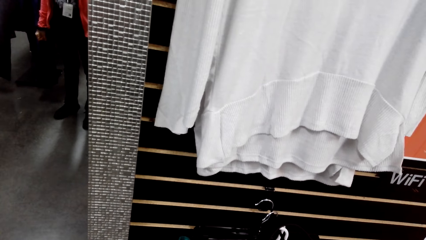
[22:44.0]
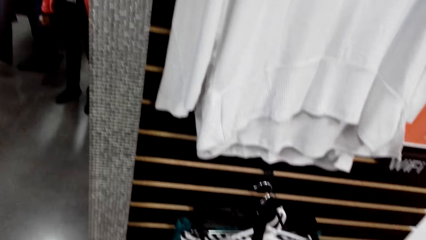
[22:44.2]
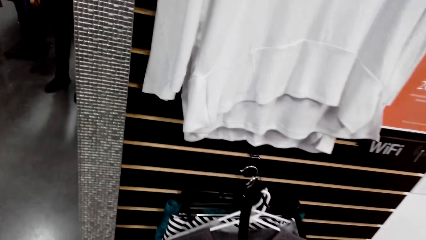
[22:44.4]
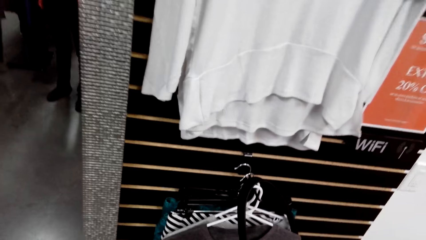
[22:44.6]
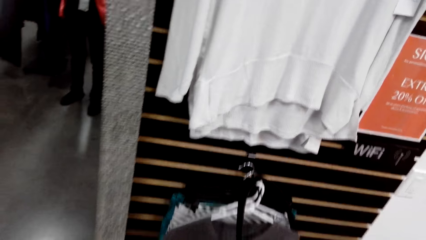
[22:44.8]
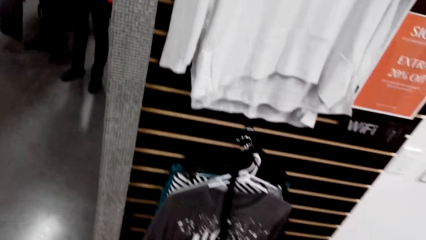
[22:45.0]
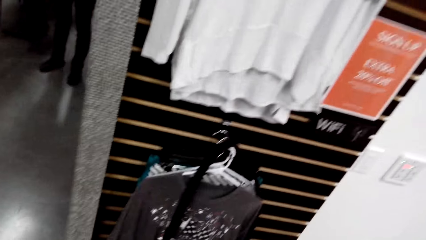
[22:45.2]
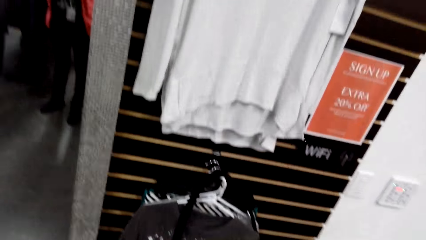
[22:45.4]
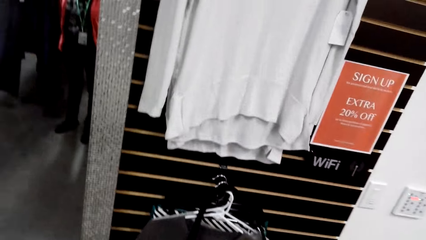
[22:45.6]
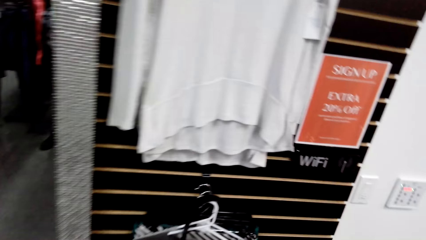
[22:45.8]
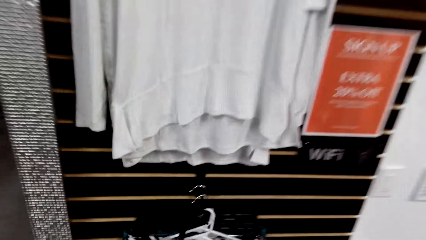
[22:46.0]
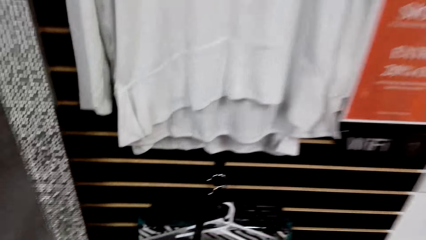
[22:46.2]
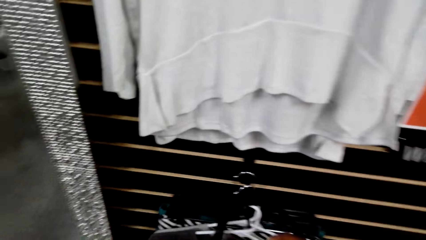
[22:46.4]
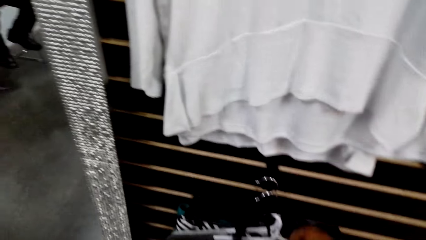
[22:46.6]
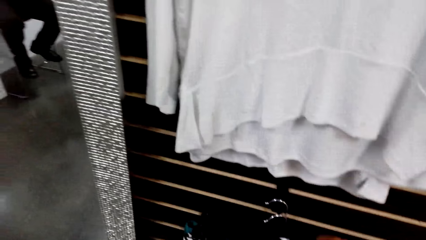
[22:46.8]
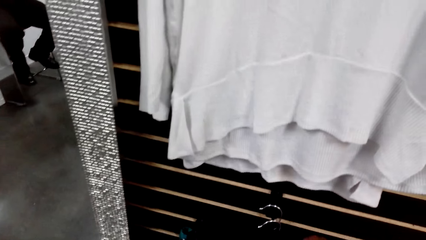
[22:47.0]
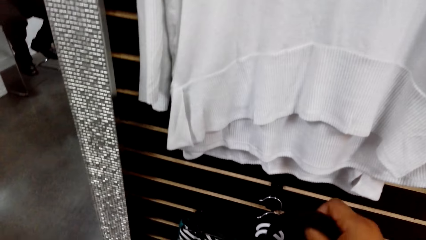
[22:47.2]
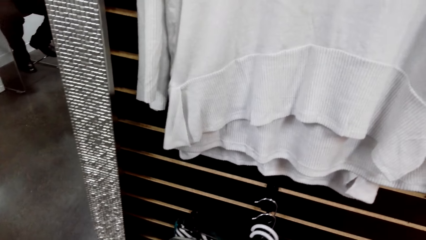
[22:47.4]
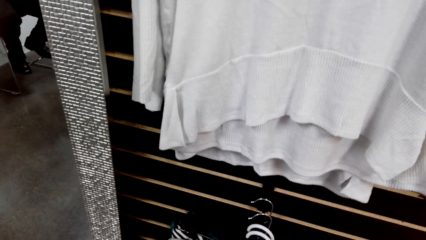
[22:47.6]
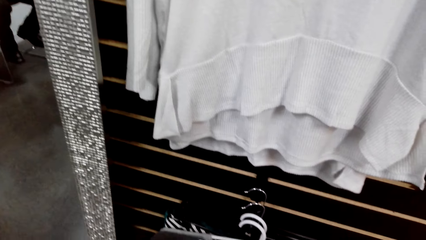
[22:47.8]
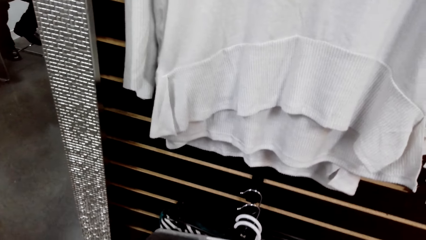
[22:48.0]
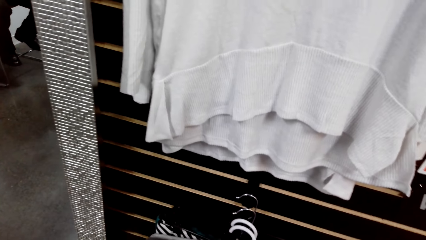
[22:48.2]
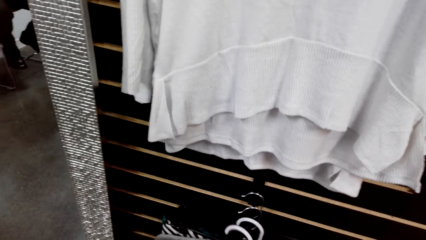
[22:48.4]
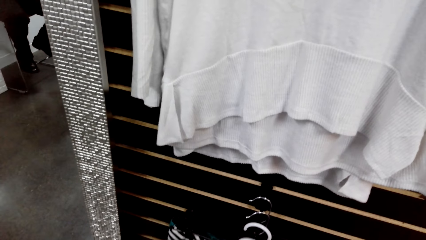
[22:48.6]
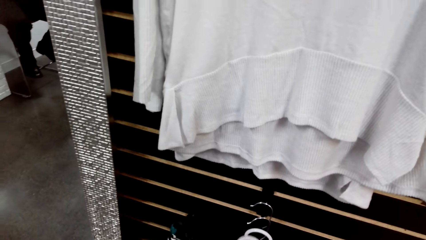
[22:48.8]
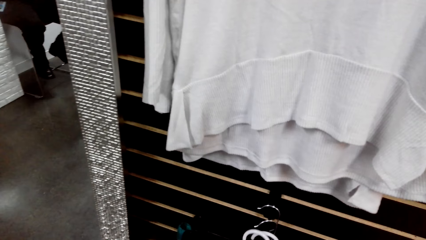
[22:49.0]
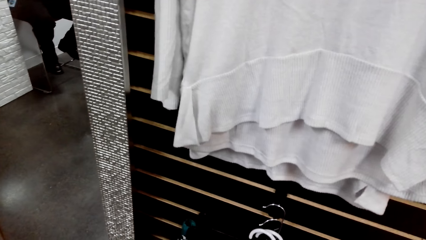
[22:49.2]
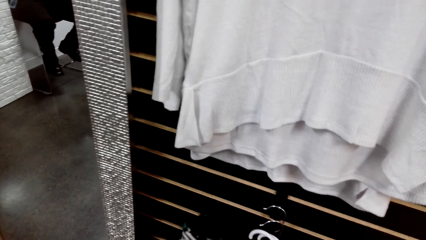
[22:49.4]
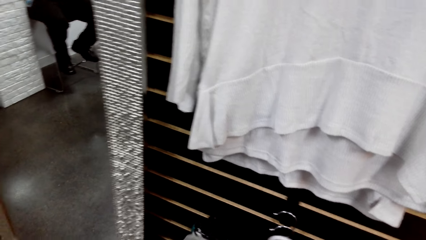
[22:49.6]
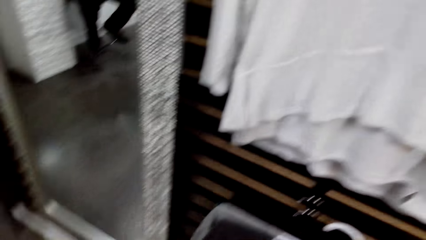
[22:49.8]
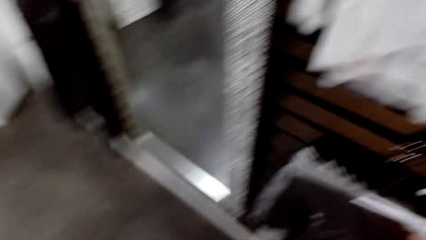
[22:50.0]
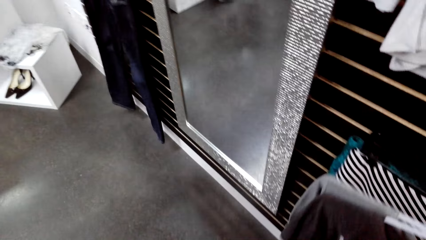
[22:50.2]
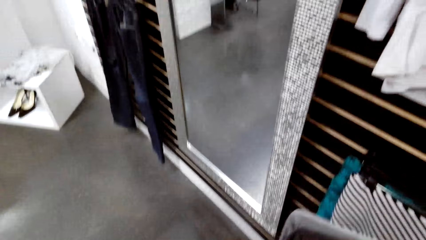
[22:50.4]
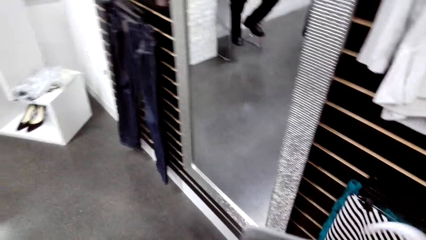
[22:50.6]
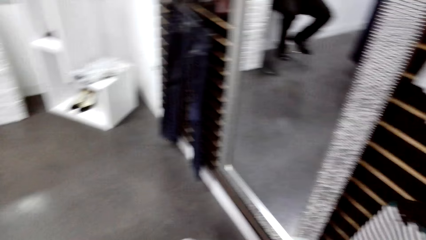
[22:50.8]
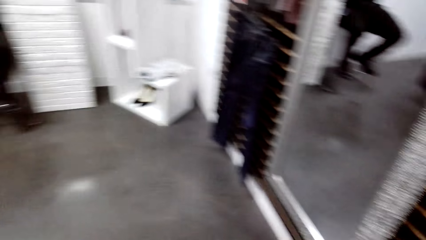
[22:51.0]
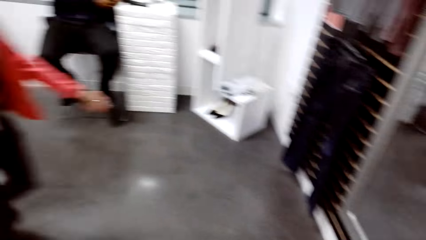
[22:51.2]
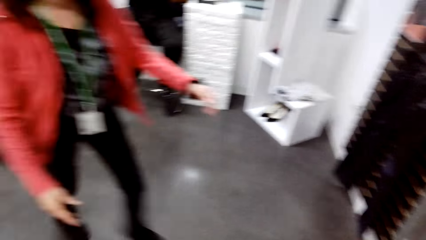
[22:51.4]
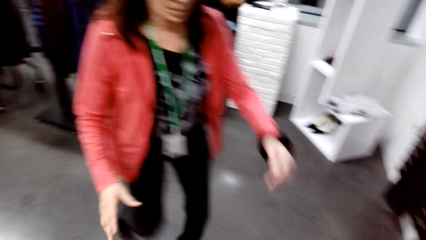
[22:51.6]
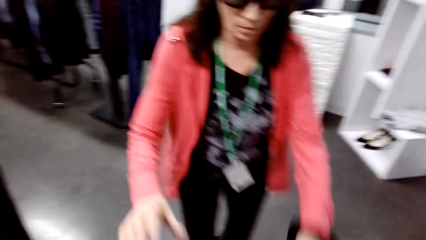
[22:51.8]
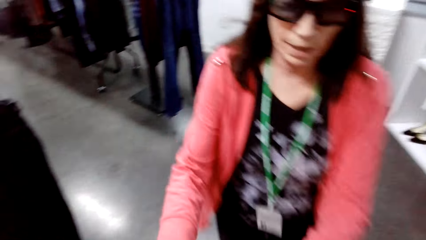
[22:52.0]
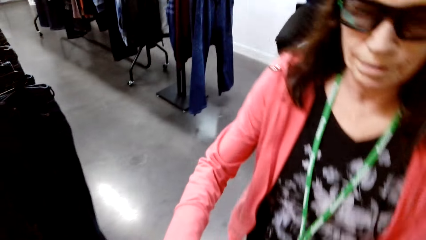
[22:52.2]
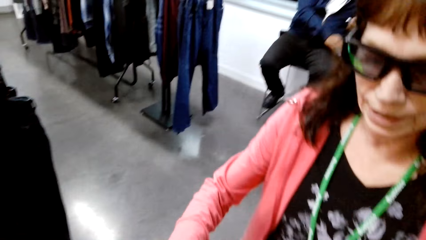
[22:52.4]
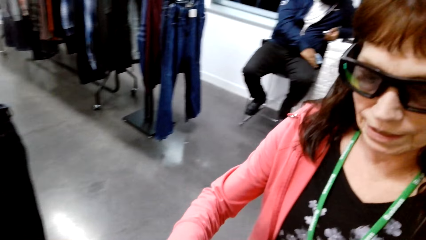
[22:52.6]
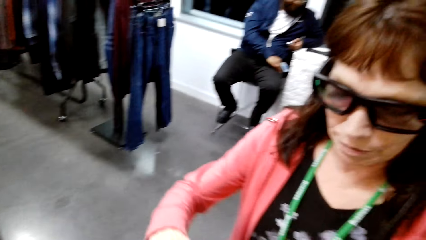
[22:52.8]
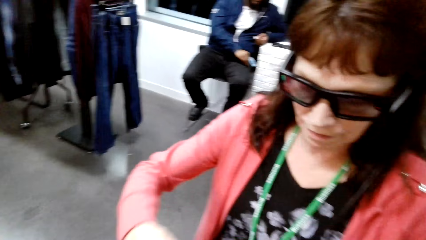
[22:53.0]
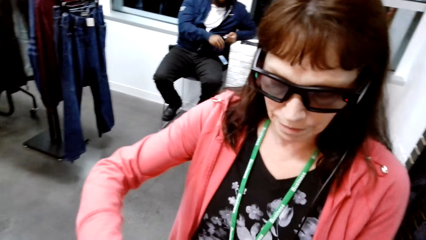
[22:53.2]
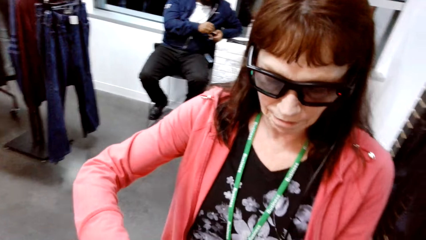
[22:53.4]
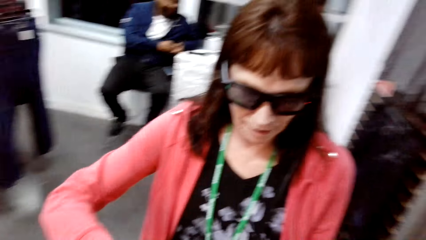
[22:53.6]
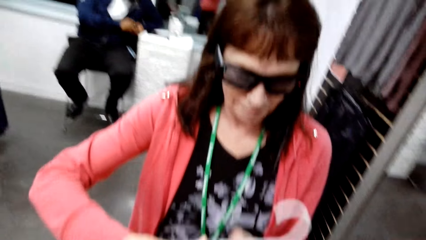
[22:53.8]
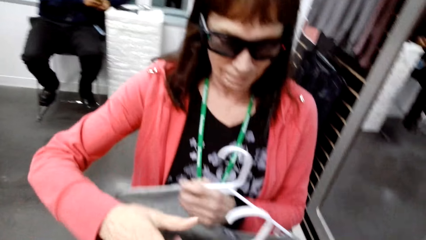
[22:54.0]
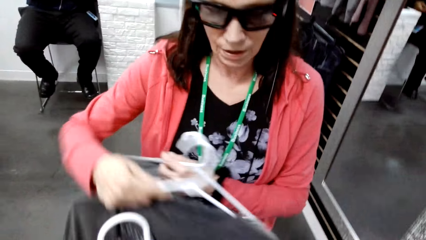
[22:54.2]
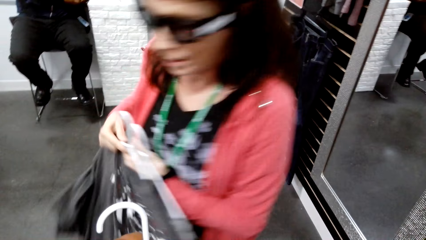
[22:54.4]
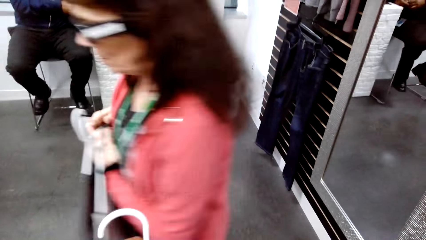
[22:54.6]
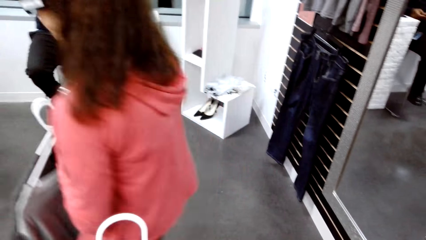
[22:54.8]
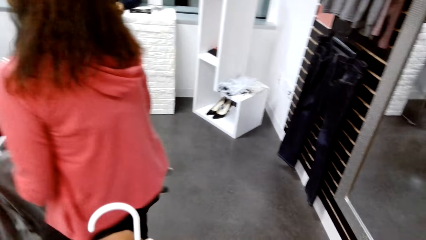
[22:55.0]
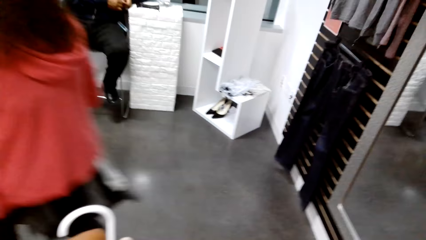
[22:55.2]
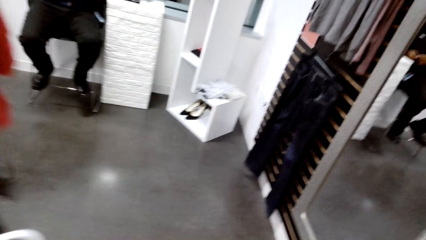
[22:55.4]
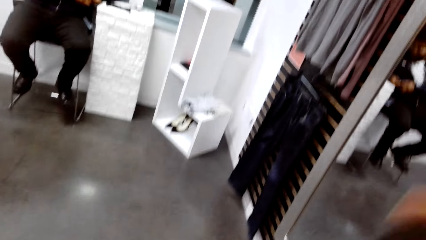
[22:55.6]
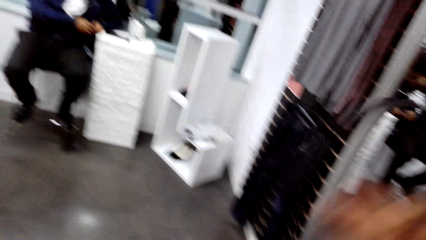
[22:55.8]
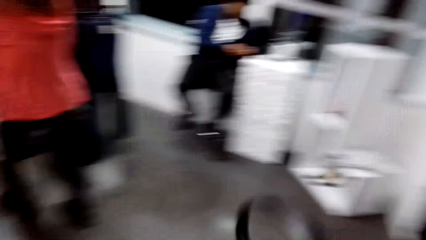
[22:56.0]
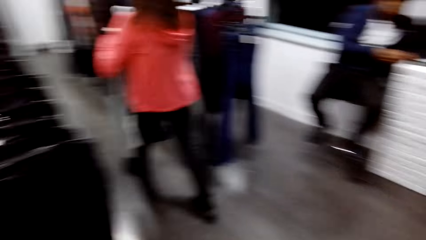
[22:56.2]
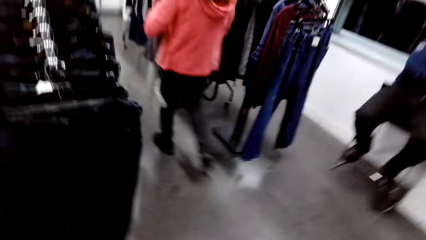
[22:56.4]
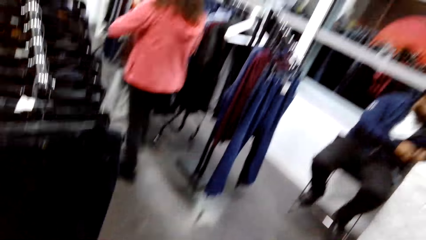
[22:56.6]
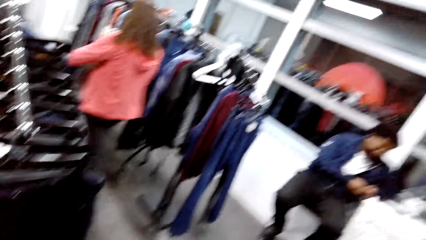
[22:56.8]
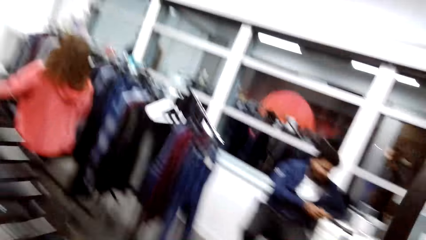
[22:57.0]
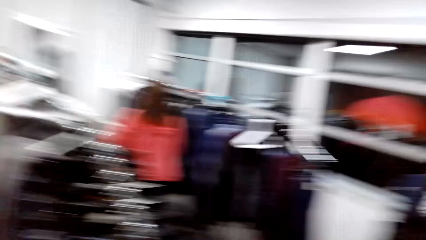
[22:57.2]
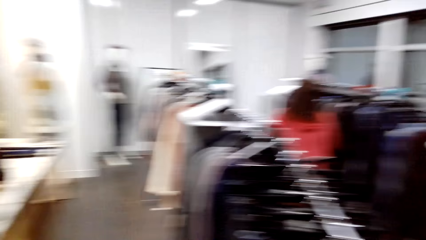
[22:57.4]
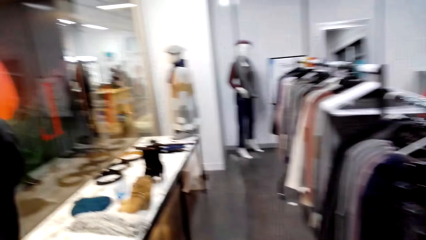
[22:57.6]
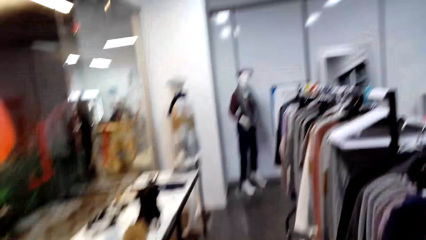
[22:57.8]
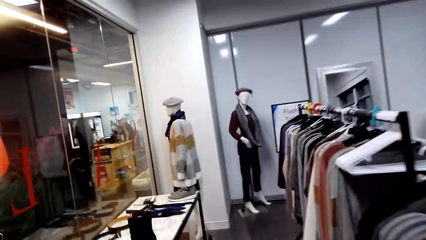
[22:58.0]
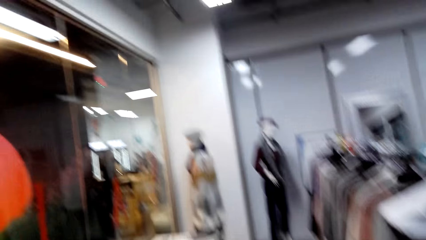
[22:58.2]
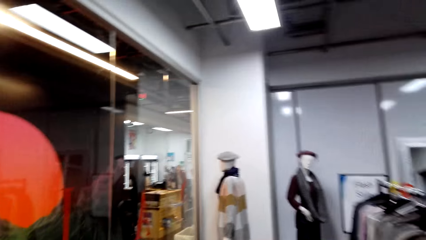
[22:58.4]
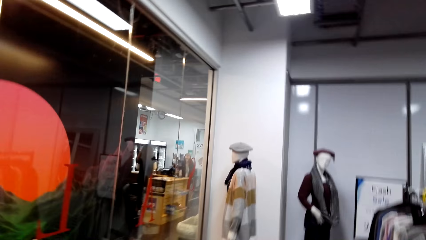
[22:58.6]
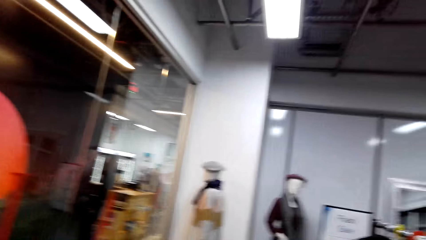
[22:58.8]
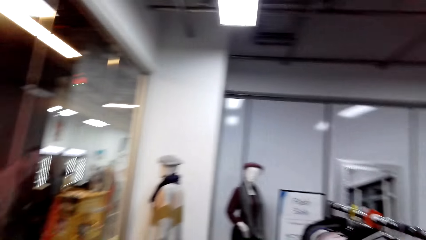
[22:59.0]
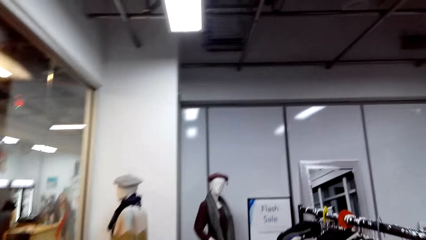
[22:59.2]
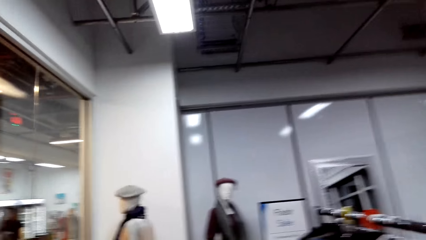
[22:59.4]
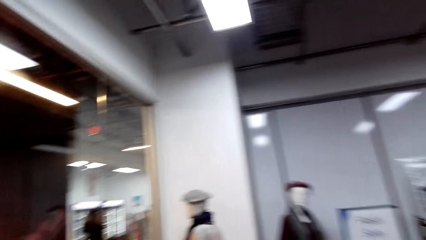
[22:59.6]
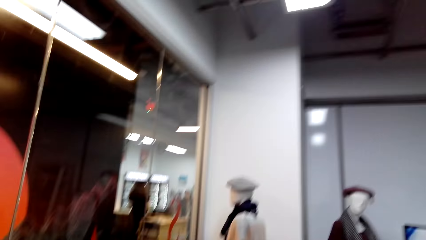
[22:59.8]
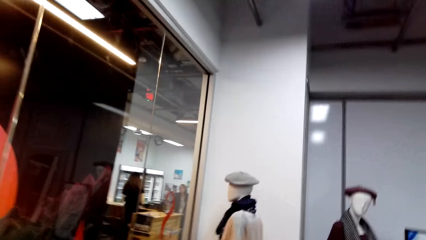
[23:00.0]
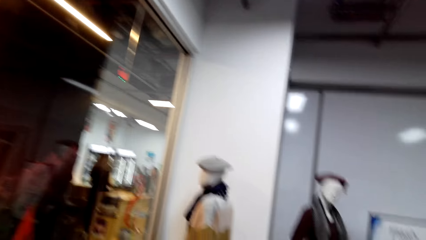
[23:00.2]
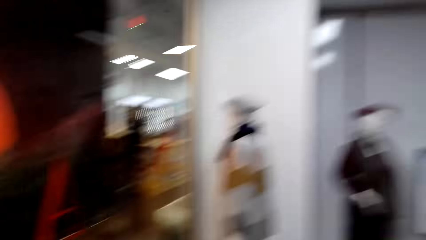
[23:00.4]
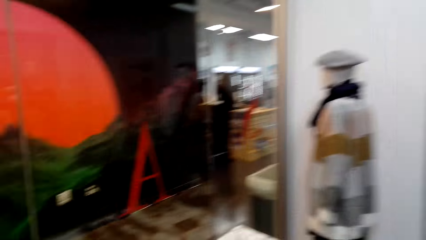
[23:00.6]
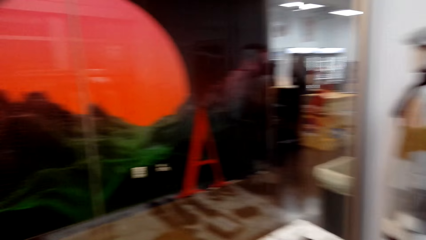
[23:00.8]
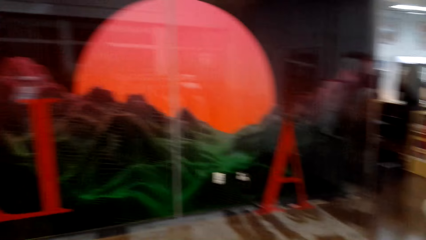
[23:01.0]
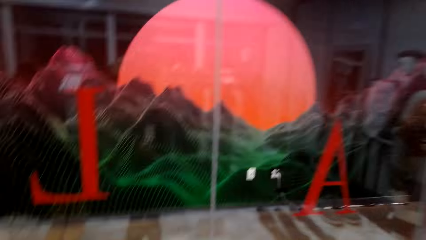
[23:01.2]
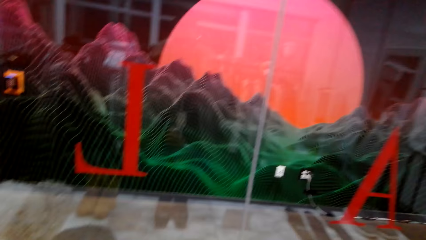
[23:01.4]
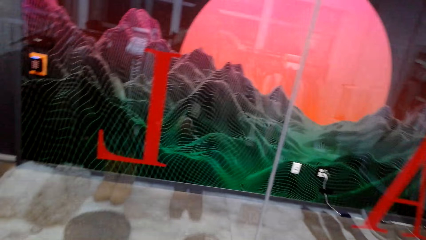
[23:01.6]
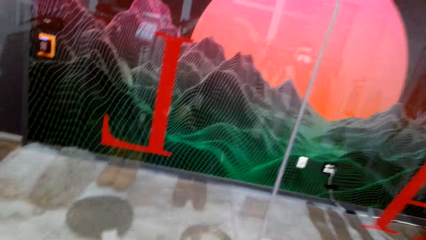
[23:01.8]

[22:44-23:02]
The camera wearer unhangs clothes. They pick up a cloth. A woman walks towards the camera wearer. The woman receives the clothes from the camera wearer. The woman walks around in the clothes shop. The camera wearer walks around in the clothes shop.
